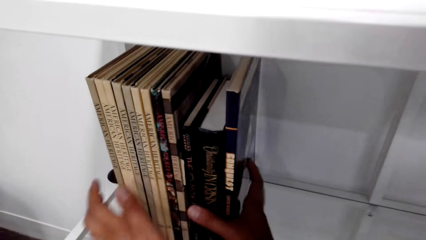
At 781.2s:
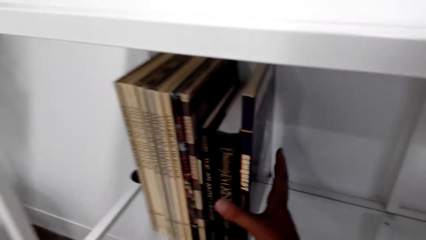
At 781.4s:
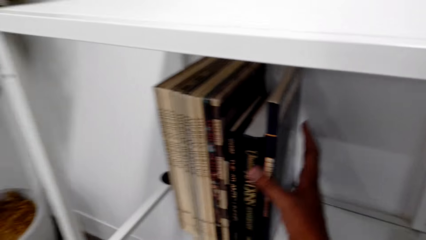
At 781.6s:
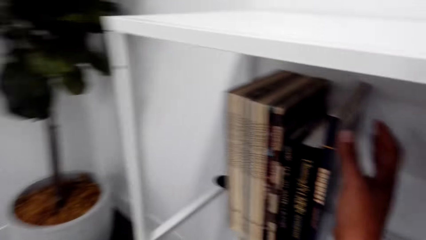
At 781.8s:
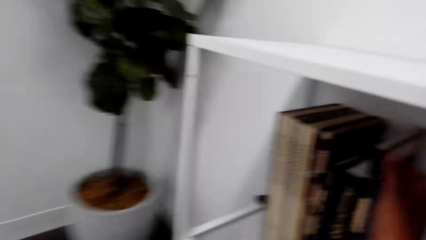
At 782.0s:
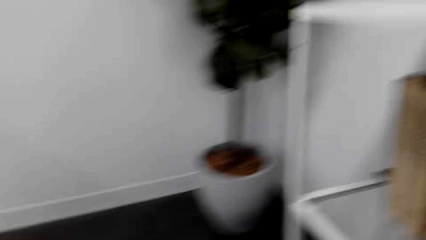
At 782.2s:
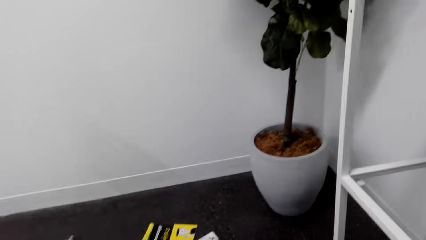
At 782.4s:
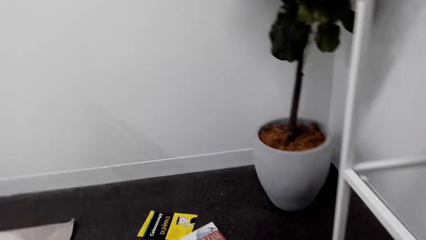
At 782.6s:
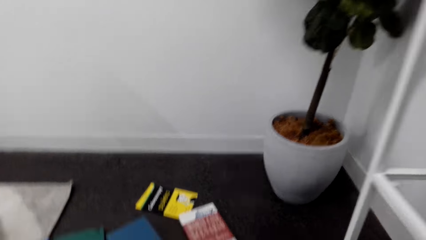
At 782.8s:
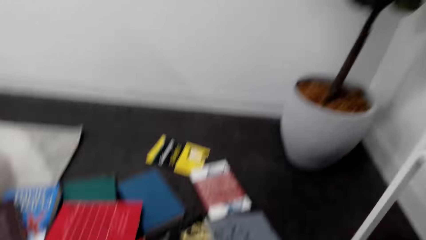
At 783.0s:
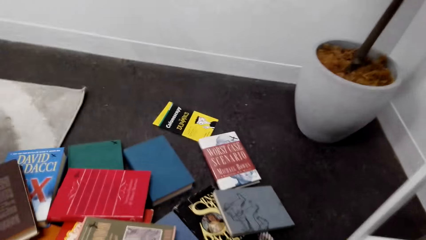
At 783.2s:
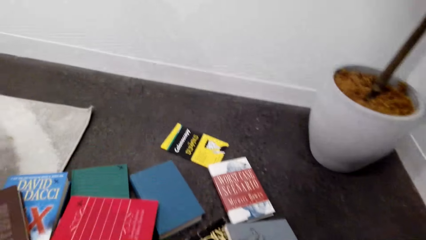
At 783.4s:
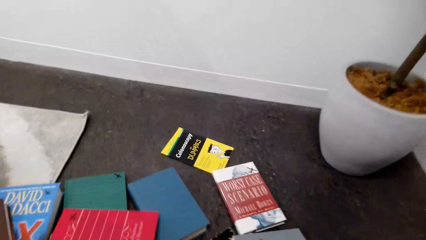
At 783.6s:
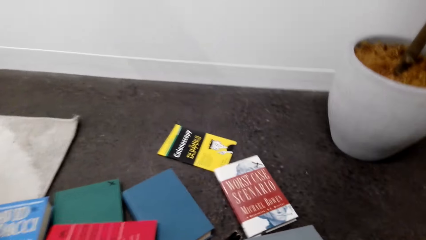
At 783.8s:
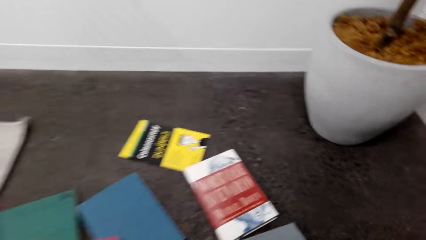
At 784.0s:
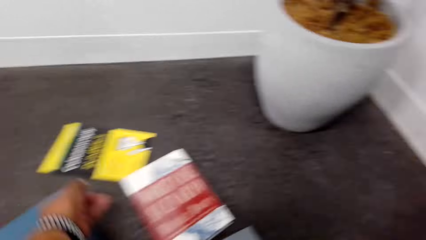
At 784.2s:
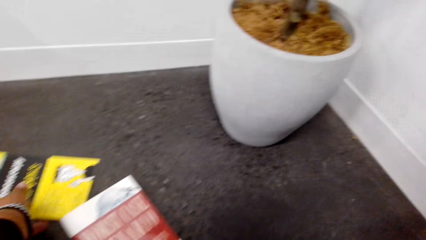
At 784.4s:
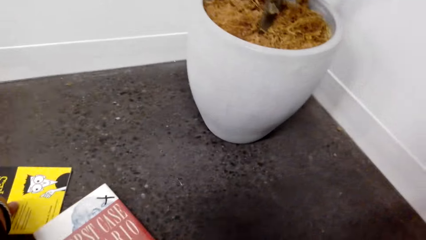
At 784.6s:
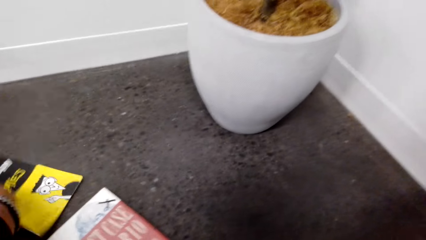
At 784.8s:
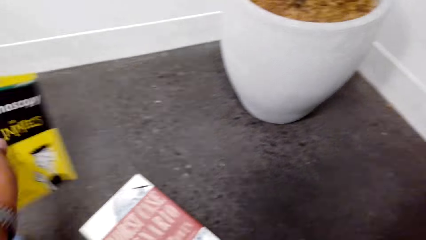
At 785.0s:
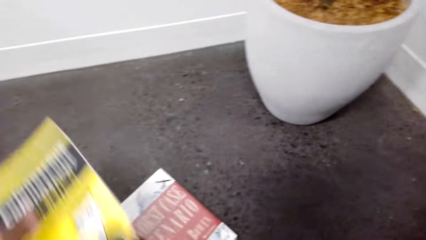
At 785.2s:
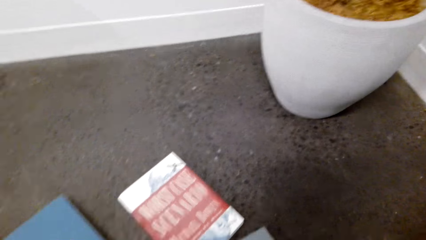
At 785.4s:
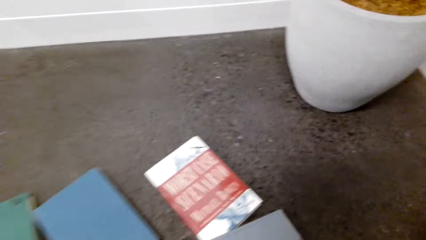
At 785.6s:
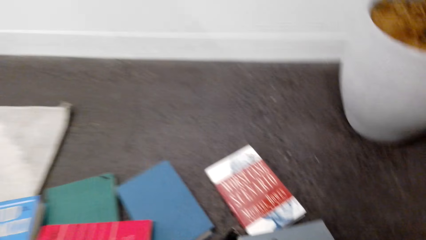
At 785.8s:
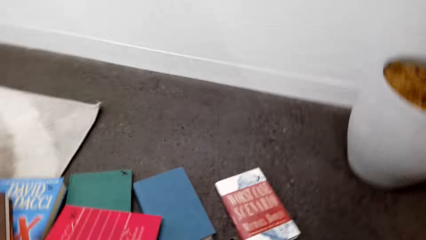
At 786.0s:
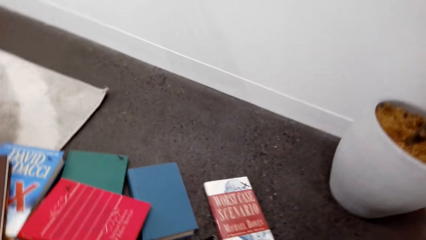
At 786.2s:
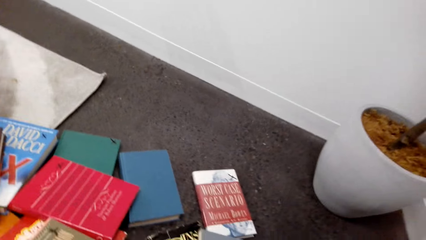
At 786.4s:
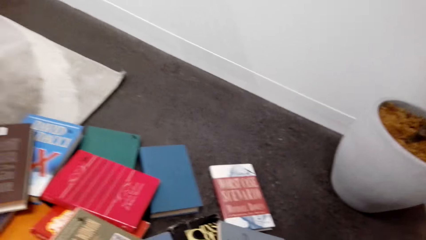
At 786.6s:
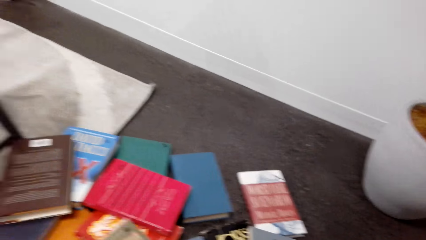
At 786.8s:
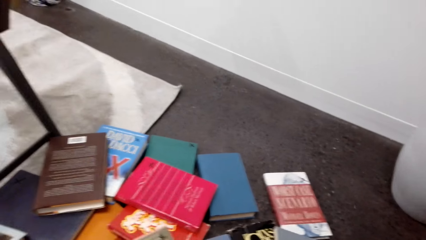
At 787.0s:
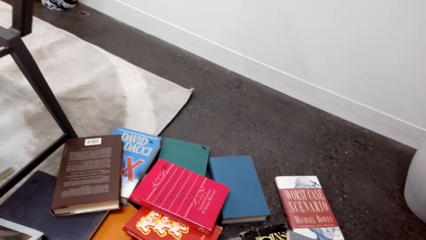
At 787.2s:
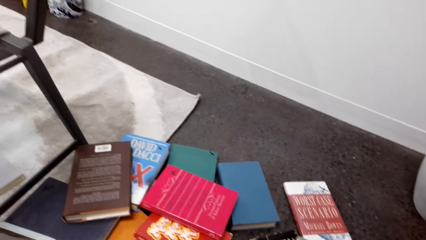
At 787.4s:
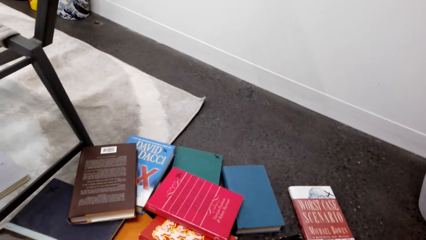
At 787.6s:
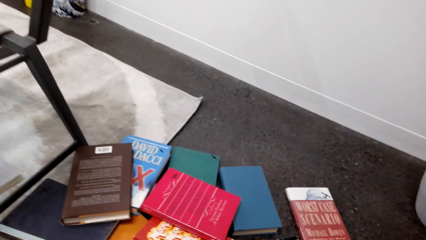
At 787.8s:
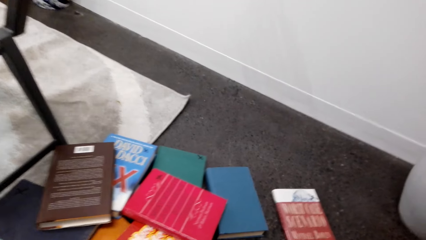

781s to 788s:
The camera wearer picks up a book from the floor. They sort the books on the floor. They look around the room.

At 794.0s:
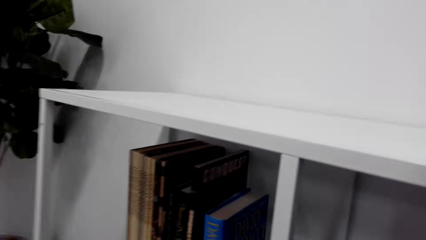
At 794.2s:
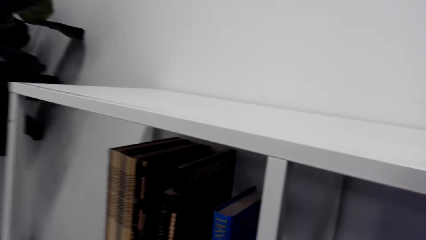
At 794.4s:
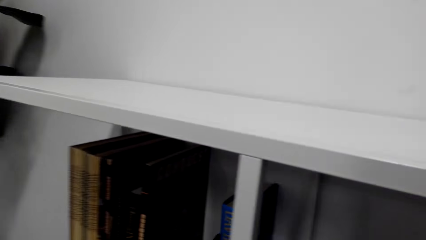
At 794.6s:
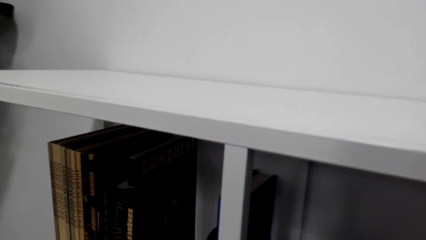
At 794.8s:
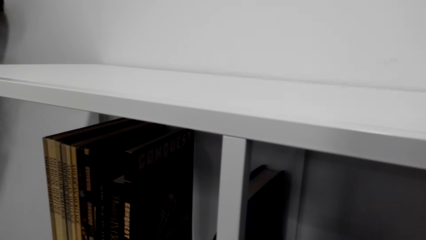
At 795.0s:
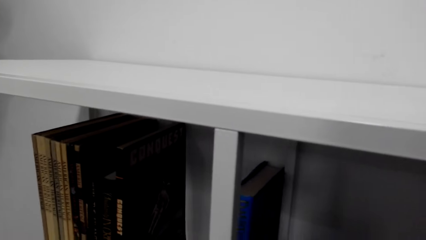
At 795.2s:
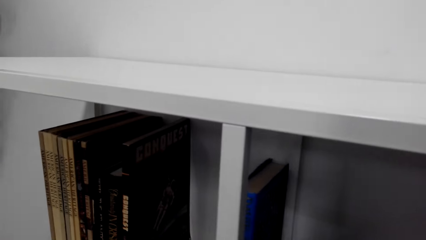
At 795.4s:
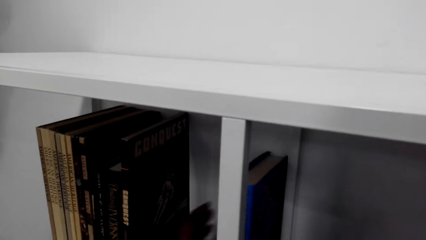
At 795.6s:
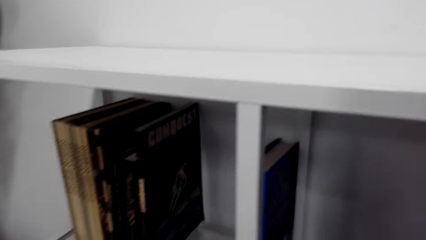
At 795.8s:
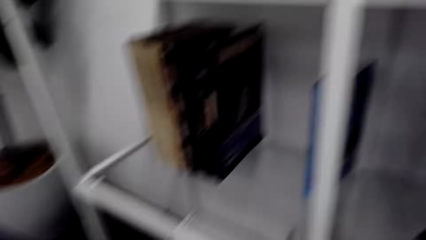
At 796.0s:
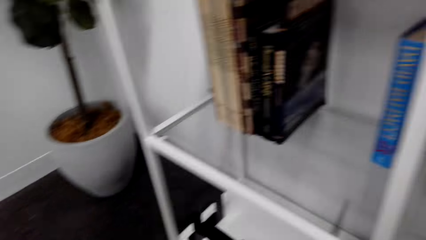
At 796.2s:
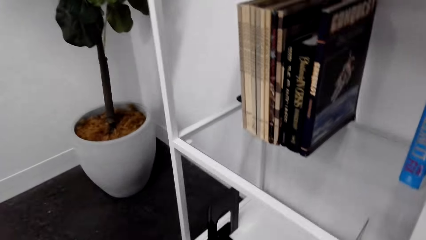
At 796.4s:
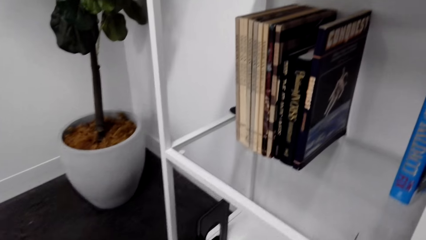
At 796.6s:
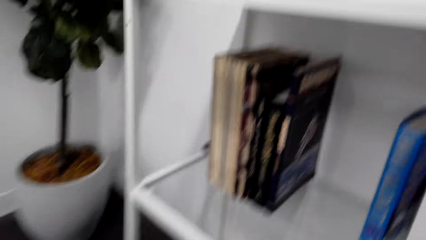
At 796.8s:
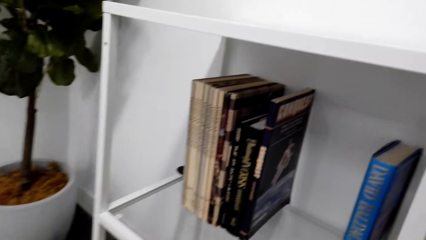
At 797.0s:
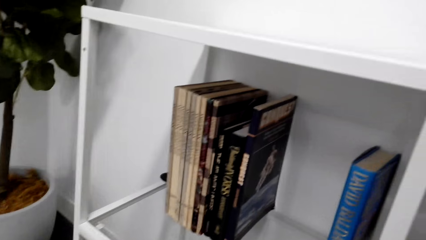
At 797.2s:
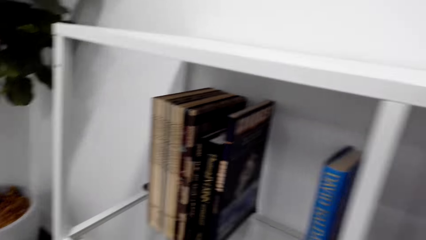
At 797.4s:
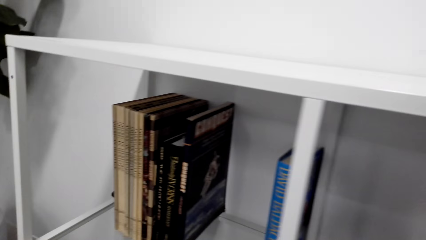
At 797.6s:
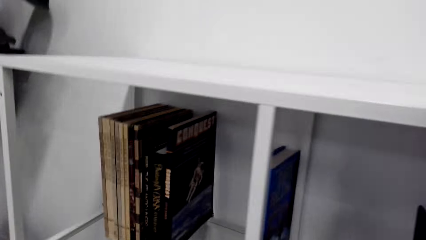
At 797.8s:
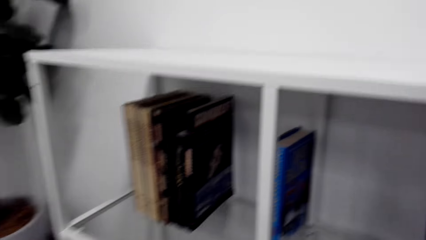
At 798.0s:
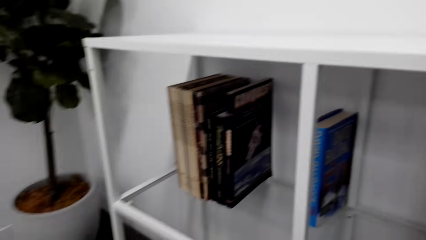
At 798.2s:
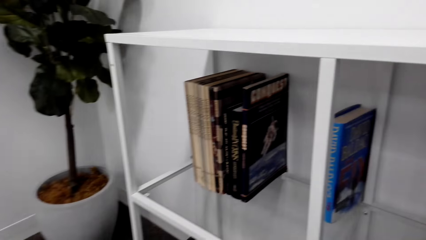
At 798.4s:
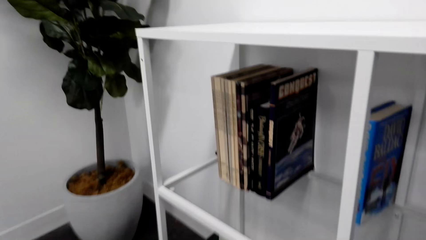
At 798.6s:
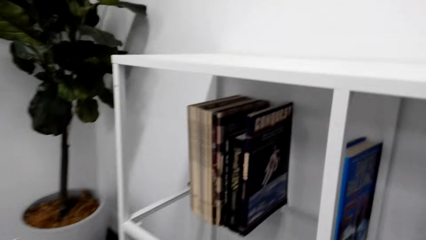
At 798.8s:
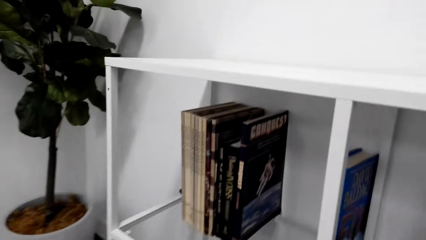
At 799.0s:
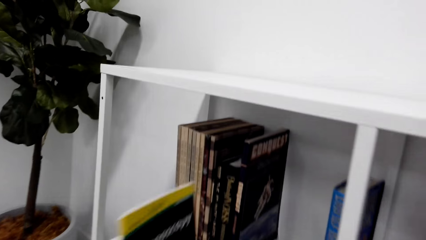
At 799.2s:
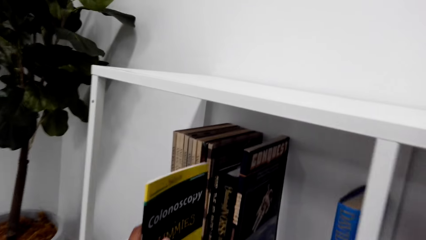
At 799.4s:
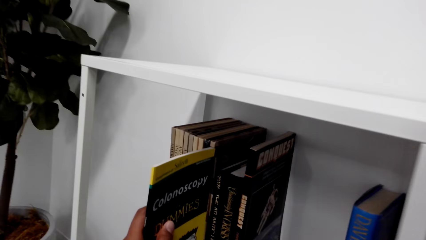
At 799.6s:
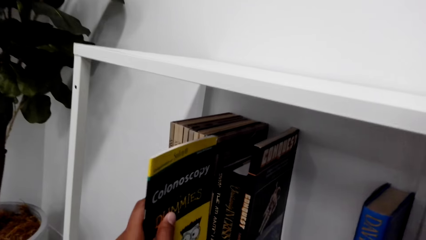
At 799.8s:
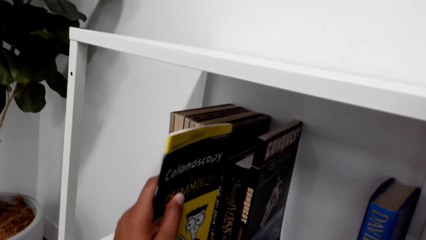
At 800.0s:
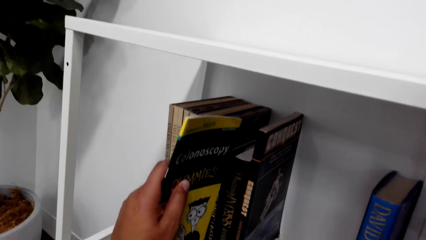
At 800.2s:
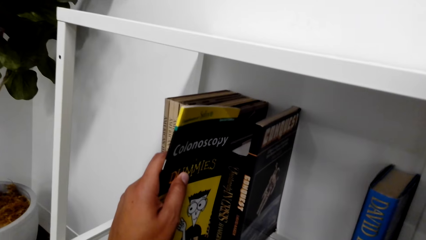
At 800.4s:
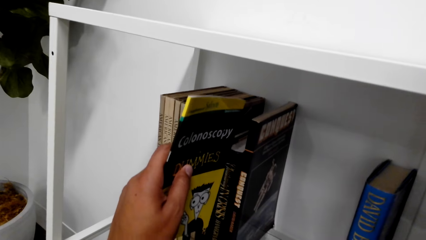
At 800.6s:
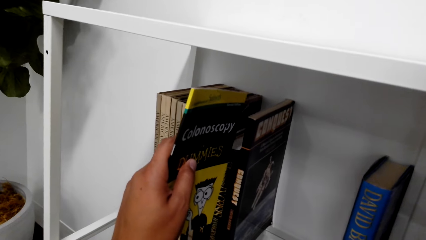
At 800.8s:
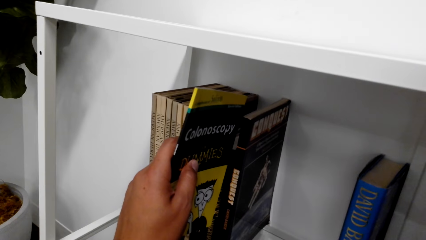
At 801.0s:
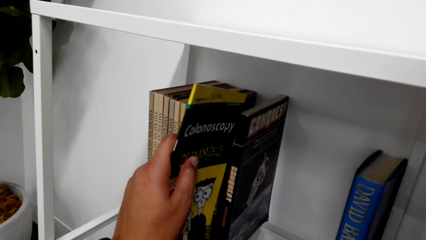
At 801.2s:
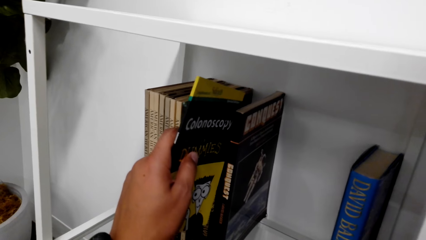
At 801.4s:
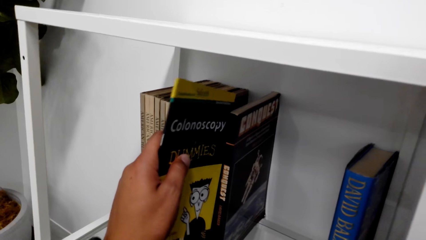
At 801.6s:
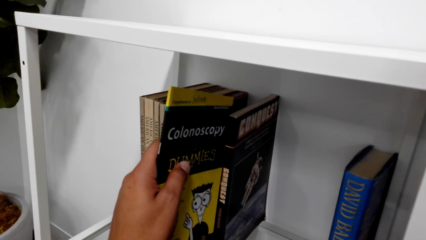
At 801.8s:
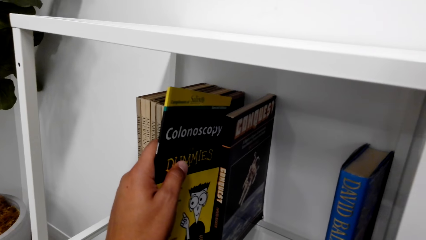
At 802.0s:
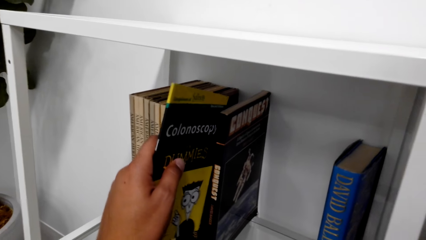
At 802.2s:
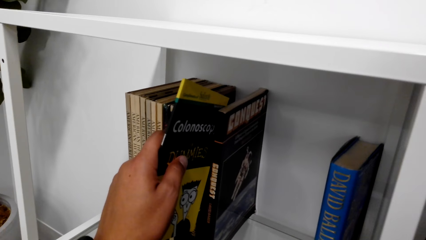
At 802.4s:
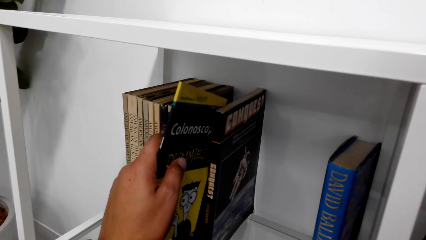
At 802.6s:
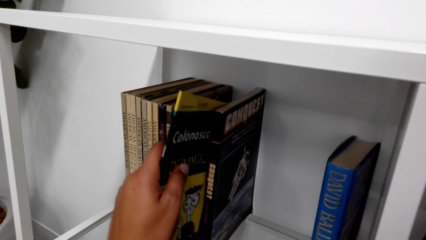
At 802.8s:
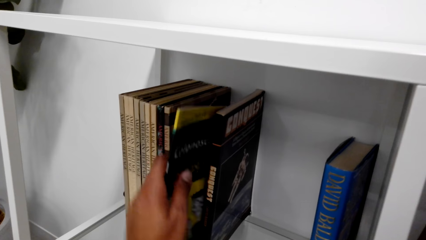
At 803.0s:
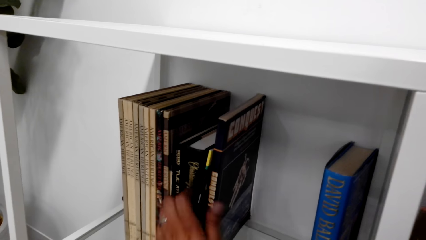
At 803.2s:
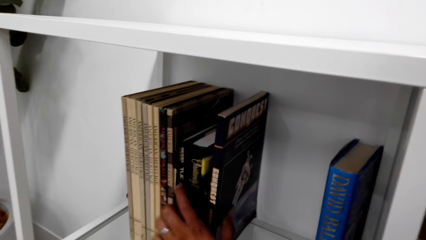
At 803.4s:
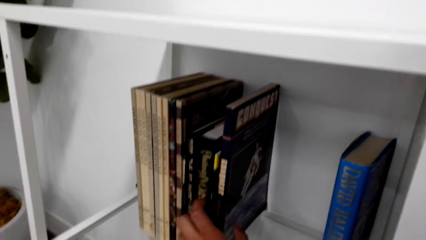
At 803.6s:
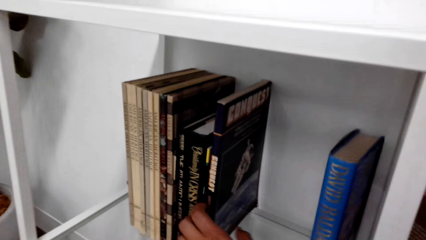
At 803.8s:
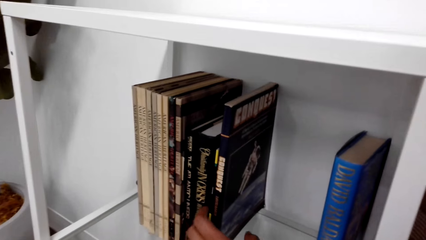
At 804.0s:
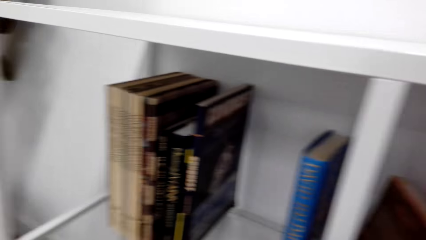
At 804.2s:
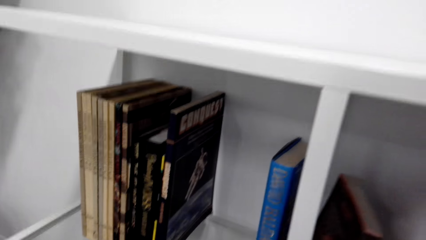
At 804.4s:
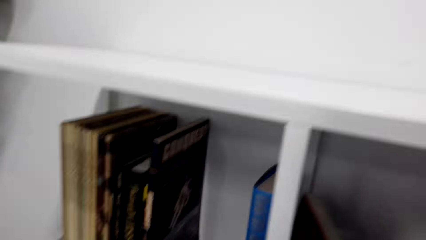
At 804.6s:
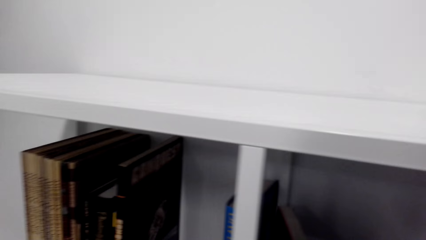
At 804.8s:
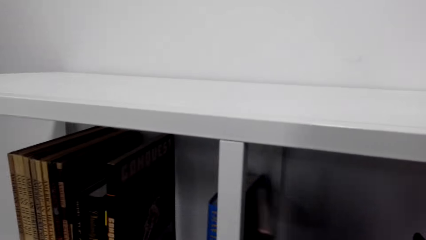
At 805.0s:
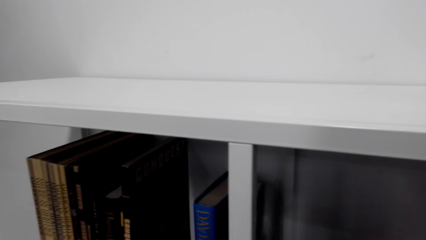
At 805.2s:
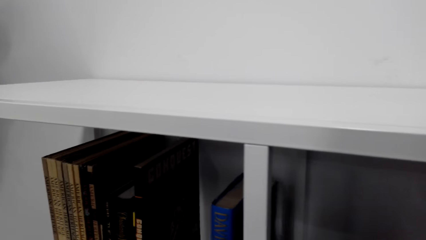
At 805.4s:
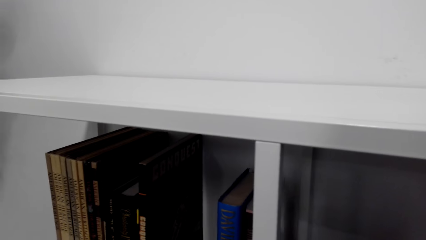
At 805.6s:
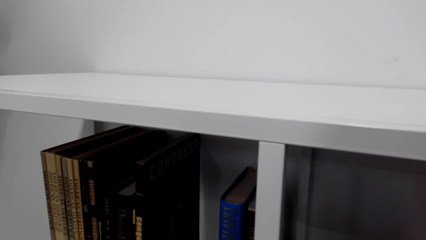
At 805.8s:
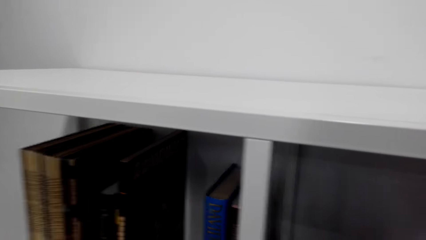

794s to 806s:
The camera wearer puts a book on the shelf. They look around the room. They organize the books on the shelf. They put a book on the shelf.
